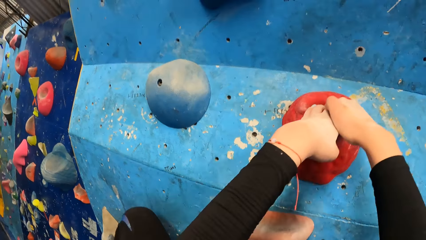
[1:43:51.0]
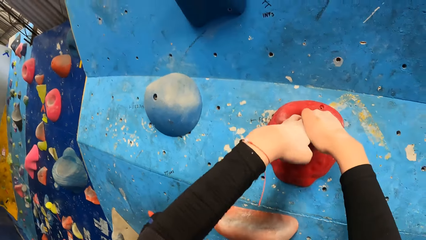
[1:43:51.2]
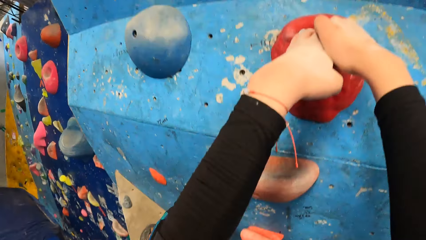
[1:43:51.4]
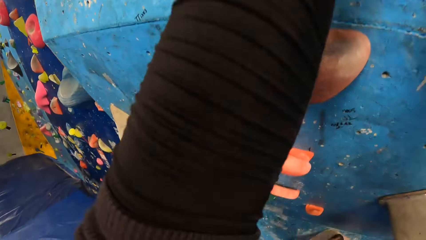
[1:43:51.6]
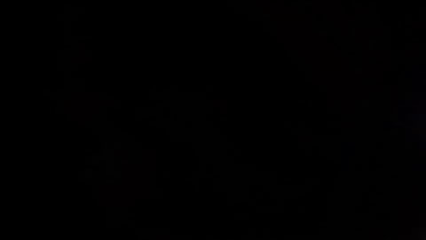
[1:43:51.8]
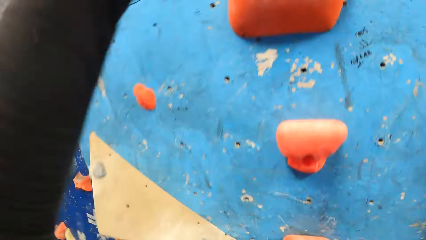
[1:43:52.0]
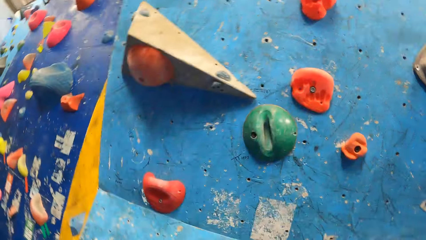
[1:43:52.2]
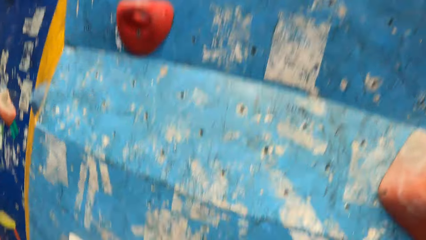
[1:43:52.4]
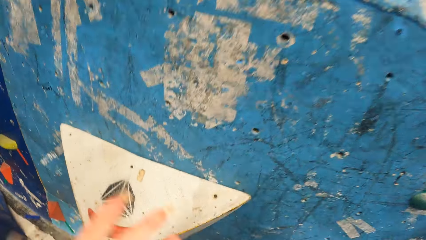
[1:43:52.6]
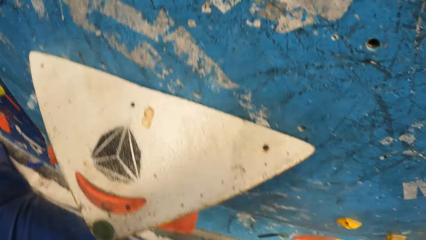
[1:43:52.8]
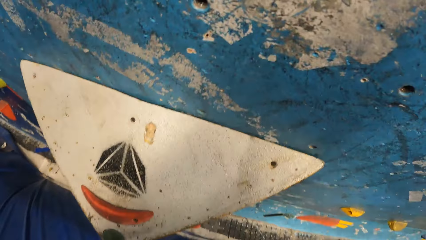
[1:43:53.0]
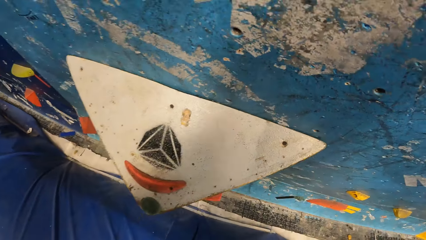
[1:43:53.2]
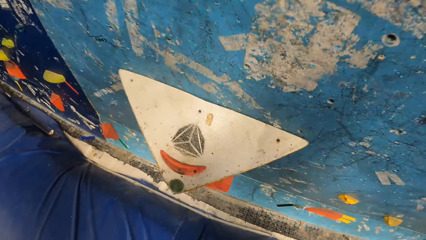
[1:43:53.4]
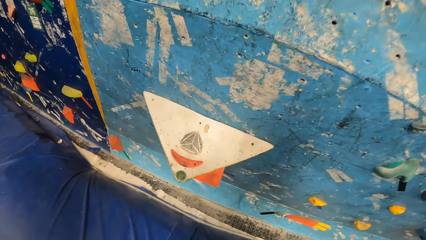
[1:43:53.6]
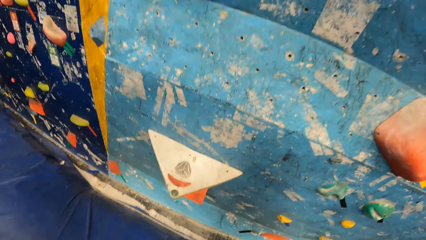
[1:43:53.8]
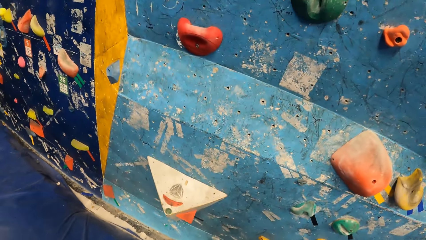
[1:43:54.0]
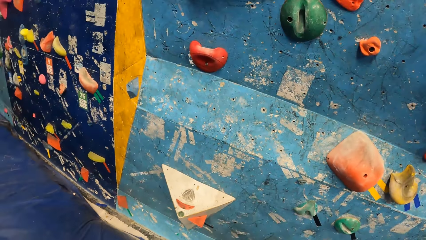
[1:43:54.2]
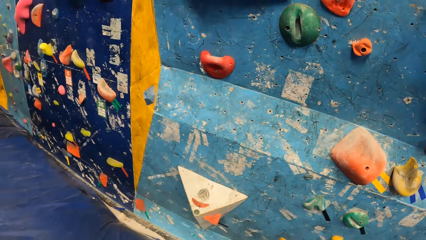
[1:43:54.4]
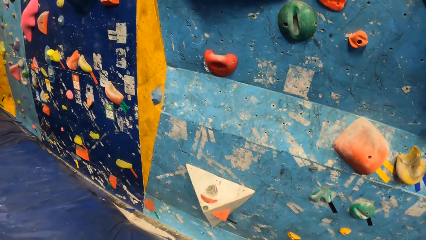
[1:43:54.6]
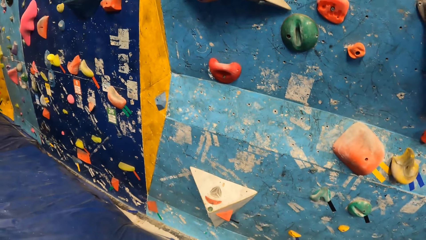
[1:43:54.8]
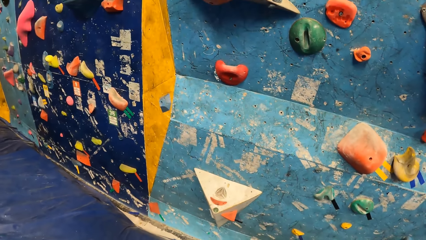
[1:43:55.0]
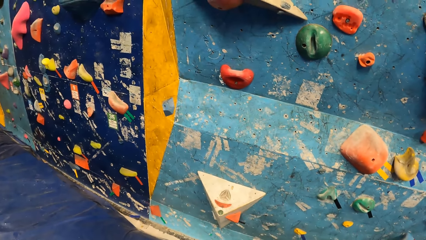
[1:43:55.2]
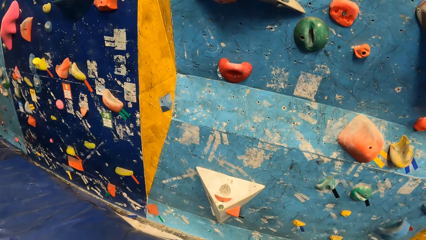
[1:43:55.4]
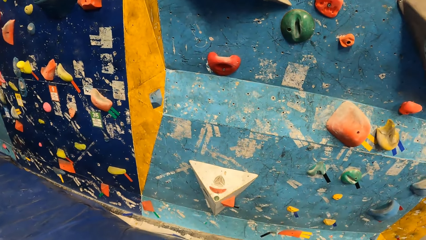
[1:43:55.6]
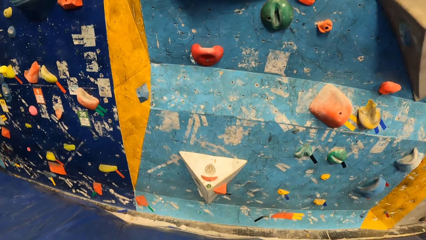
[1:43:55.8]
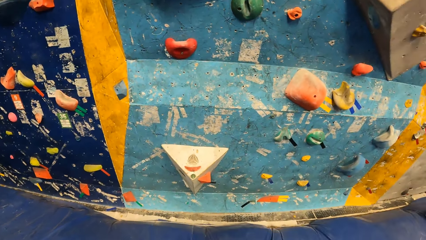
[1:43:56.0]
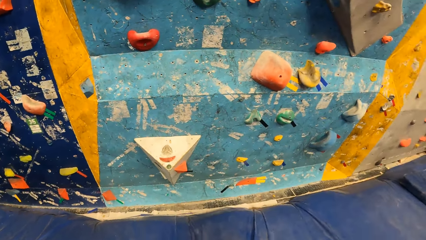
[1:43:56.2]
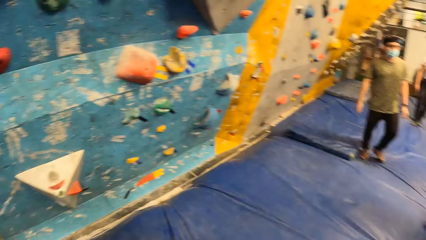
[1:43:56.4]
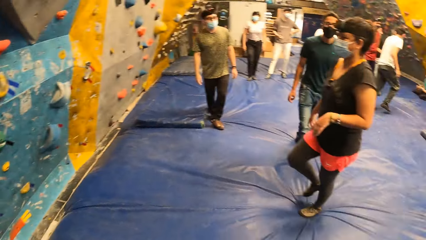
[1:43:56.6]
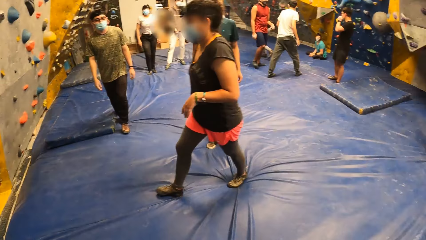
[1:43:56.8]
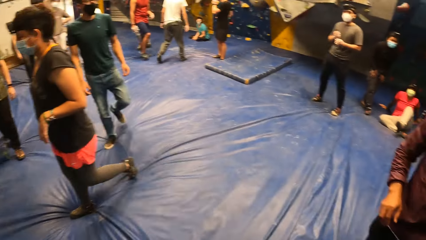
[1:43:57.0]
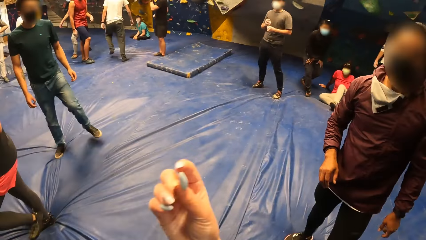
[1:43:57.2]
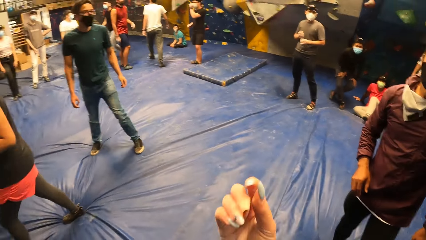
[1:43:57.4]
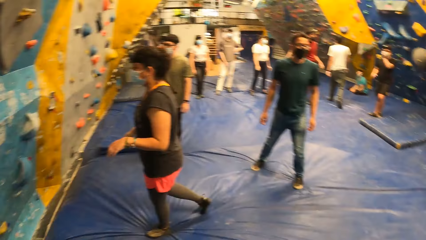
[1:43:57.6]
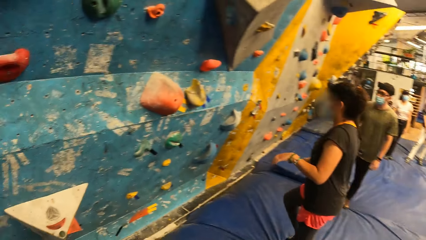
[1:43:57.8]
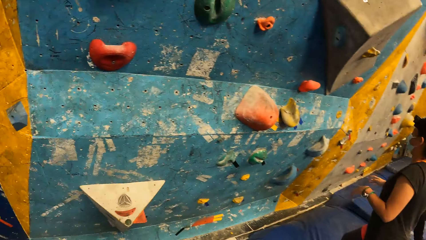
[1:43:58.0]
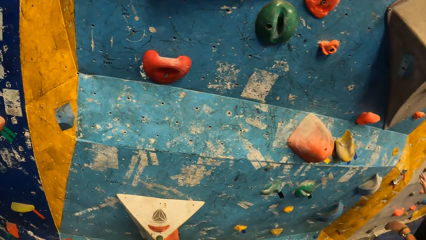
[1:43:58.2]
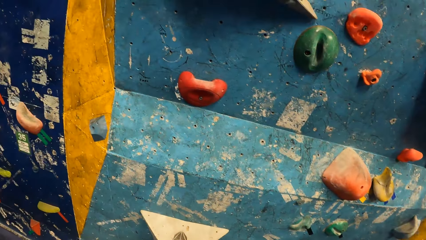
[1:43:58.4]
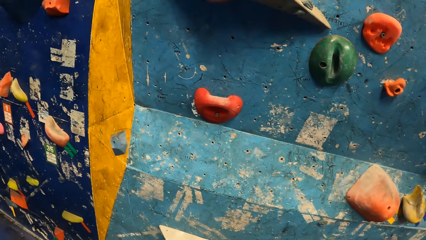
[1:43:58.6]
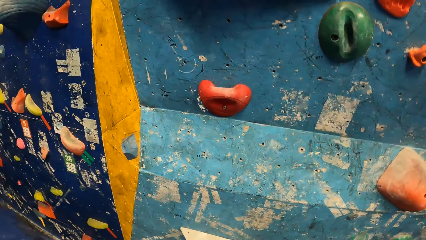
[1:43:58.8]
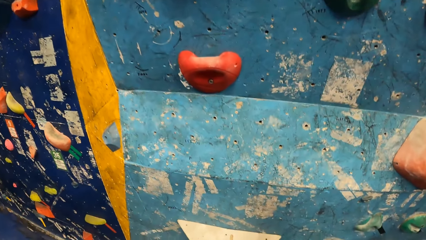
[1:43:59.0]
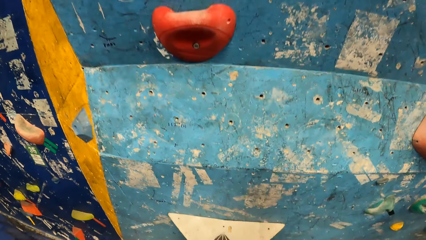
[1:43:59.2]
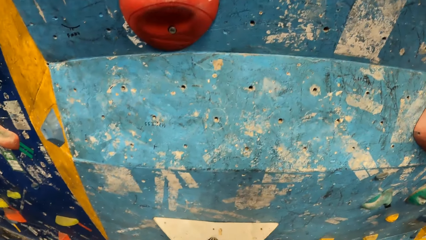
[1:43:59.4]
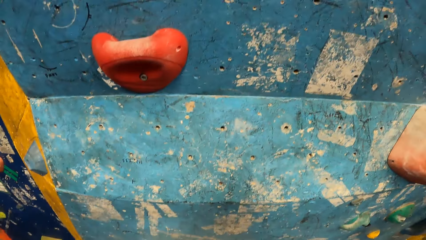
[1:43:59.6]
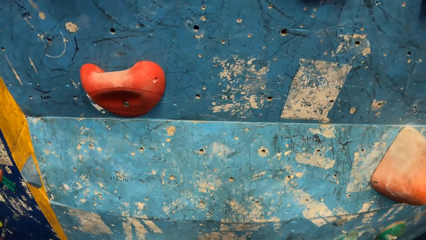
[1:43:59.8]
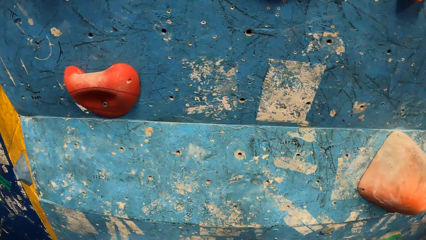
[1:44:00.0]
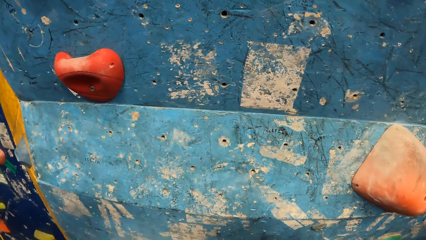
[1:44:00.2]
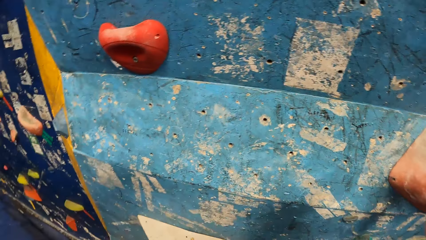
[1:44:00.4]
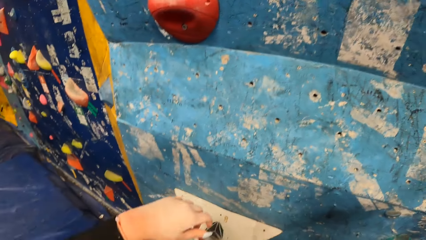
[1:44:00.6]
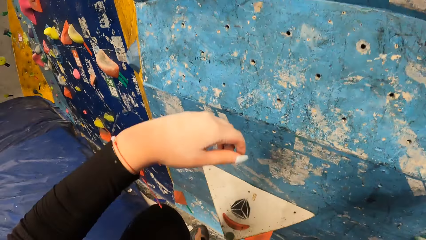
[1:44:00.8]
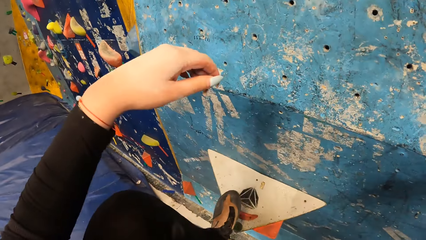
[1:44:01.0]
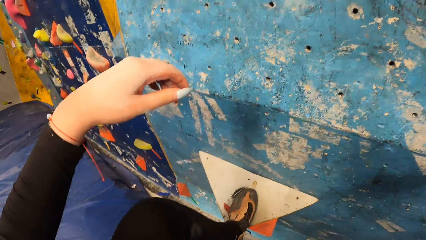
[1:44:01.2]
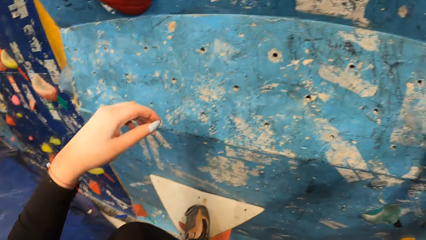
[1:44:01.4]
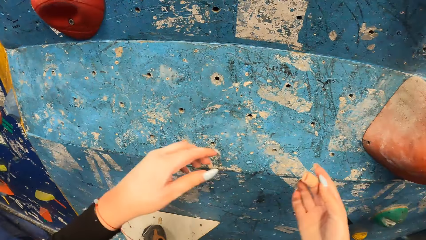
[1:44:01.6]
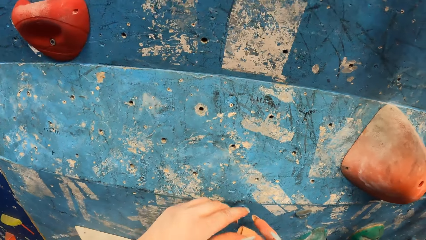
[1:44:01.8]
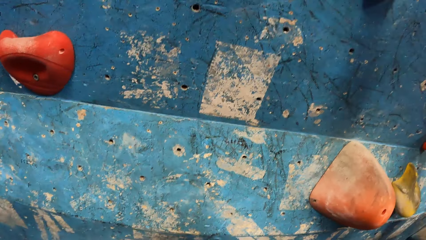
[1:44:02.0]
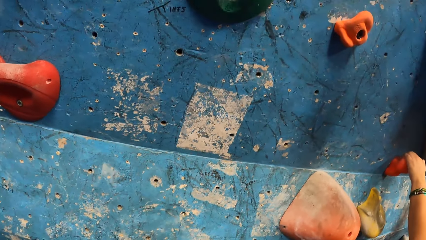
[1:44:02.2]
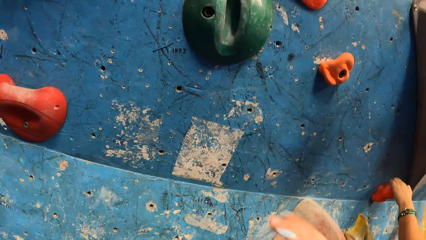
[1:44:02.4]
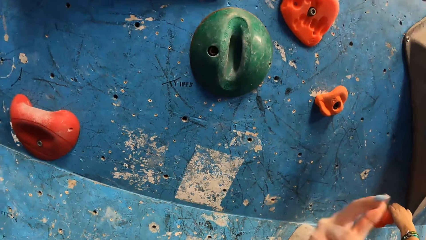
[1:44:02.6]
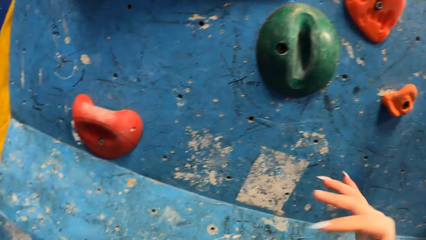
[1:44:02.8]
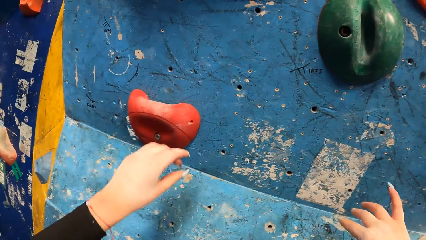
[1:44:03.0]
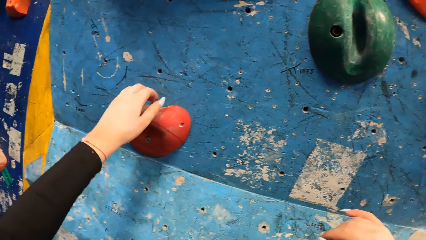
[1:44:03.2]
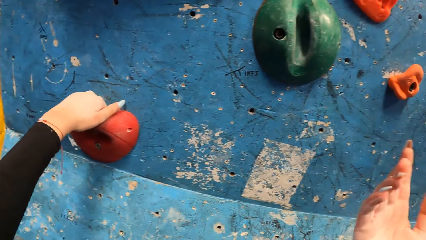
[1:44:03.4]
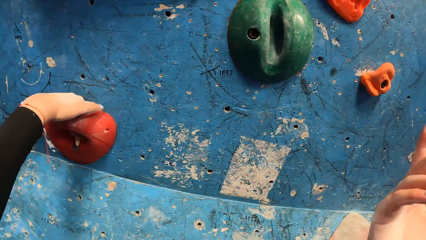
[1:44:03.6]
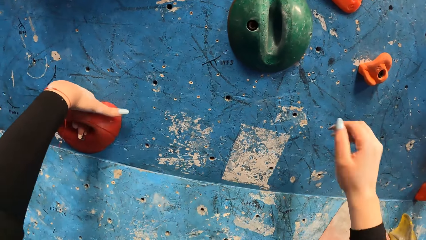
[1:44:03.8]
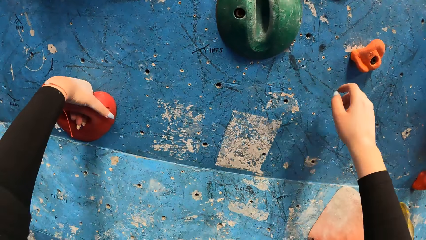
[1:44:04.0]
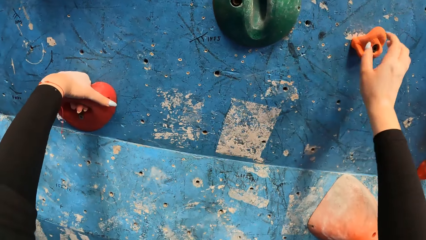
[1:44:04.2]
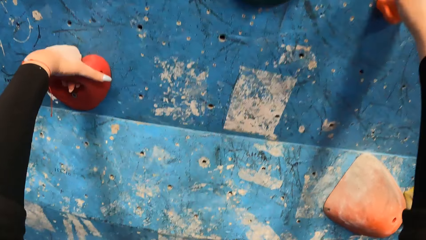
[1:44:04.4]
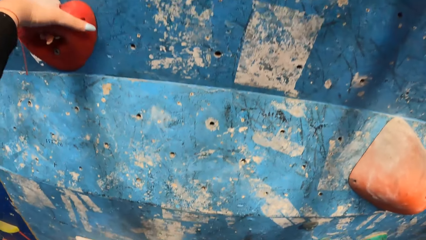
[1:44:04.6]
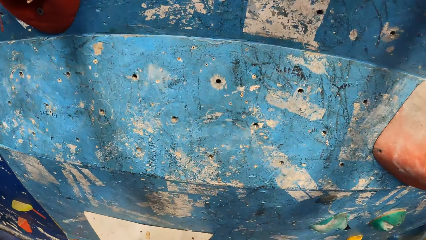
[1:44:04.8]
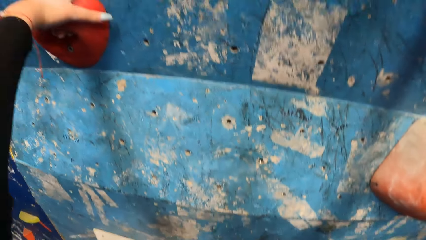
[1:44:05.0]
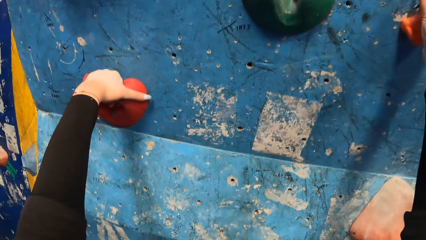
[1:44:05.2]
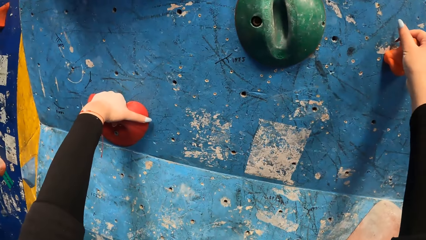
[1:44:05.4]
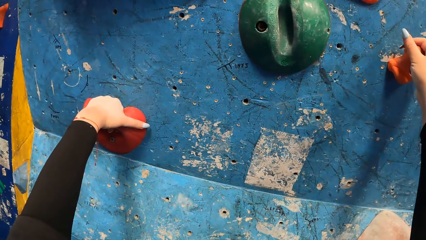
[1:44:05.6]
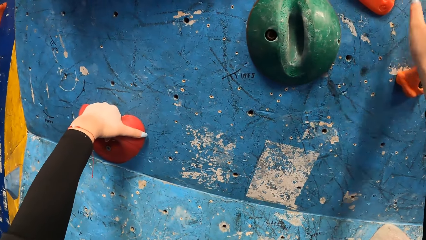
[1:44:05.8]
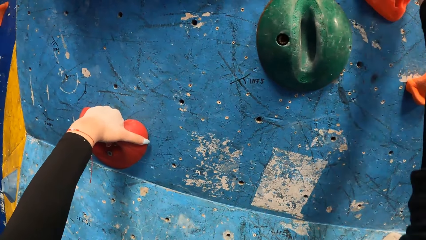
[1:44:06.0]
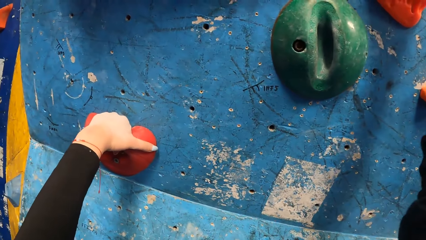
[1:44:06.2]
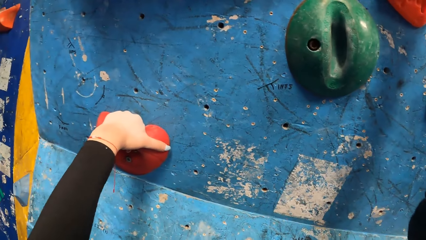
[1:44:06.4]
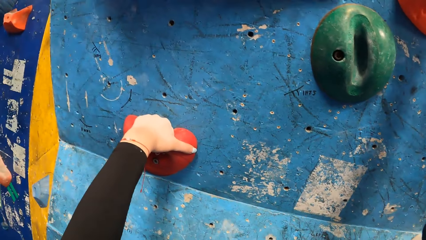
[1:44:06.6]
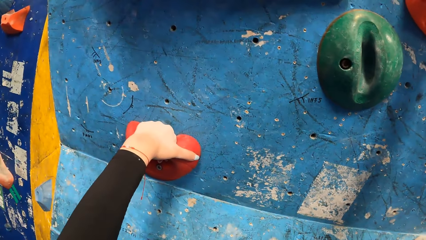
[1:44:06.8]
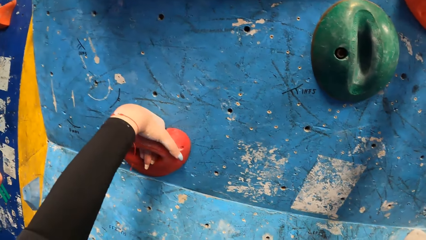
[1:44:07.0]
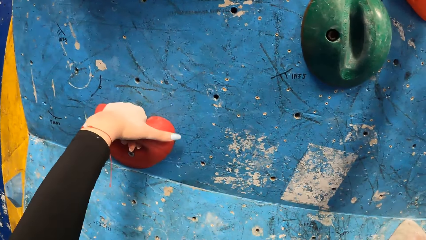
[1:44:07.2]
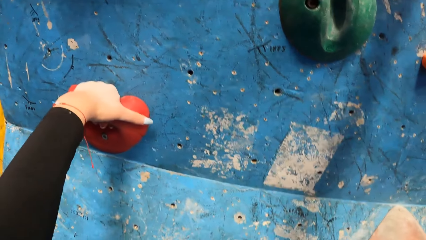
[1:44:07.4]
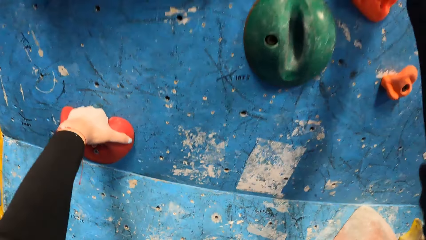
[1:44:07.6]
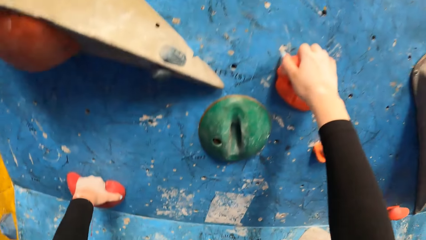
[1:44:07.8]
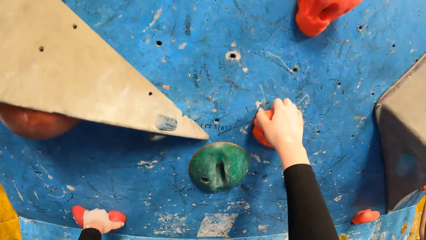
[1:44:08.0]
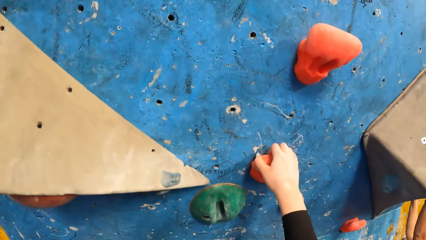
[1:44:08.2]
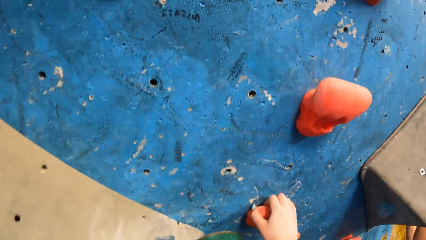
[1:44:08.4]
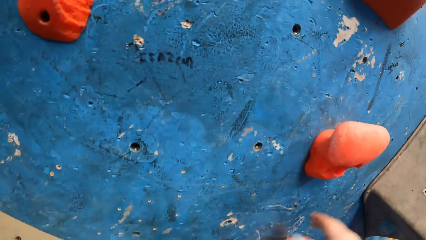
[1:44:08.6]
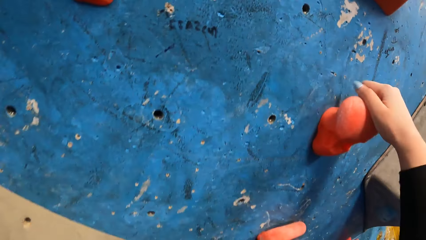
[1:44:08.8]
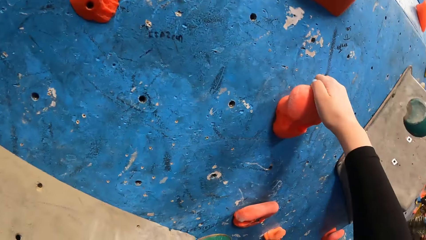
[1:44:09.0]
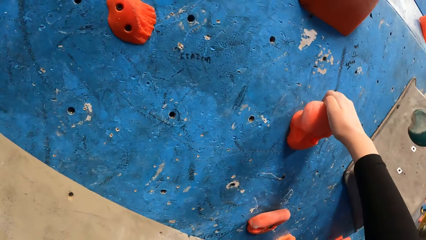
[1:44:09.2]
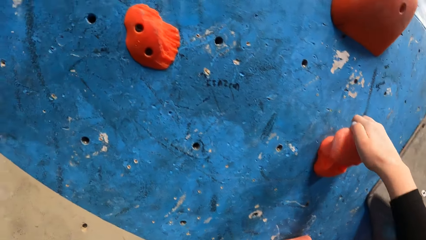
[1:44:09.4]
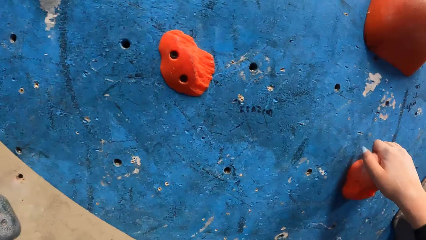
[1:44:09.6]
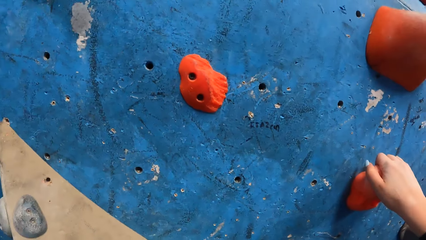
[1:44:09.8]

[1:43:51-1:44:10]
The camera wearer jumps from the rock climbing wall. They look around the climbing wall. They climb the rock wall with both hands.
